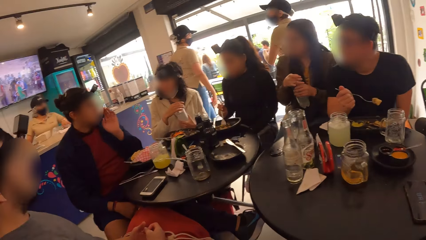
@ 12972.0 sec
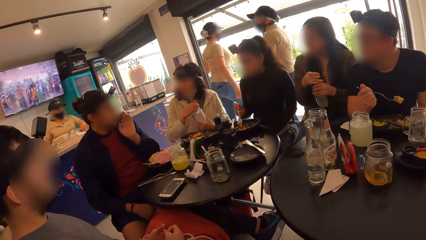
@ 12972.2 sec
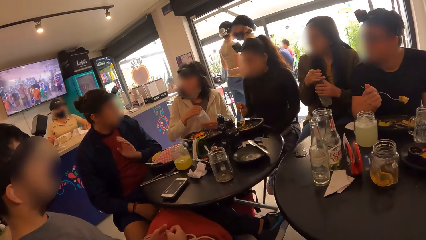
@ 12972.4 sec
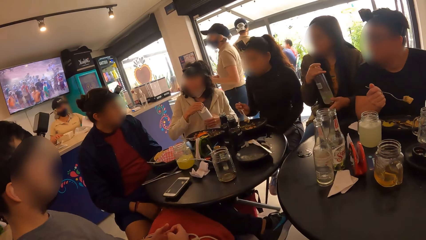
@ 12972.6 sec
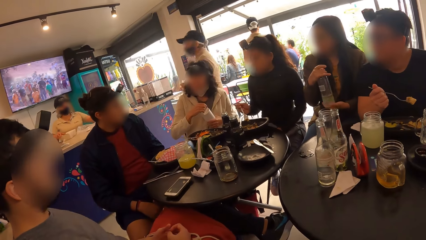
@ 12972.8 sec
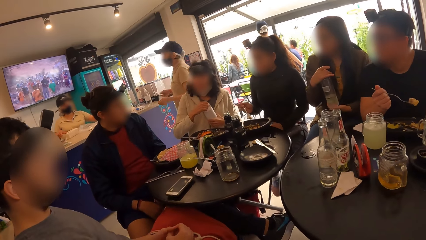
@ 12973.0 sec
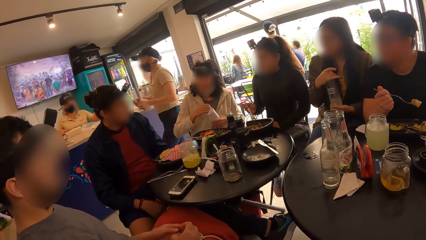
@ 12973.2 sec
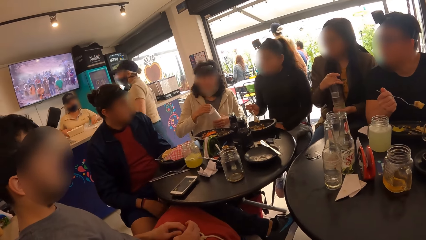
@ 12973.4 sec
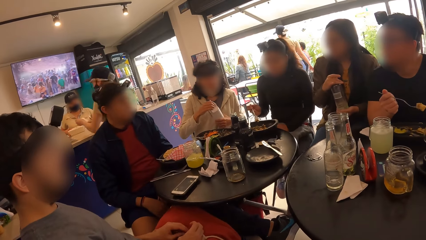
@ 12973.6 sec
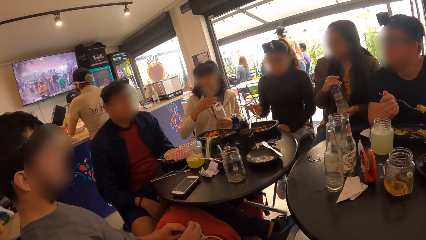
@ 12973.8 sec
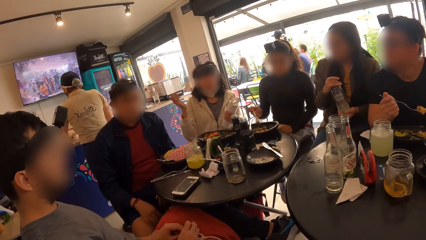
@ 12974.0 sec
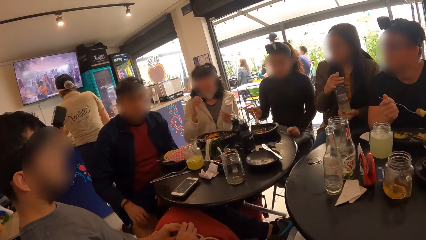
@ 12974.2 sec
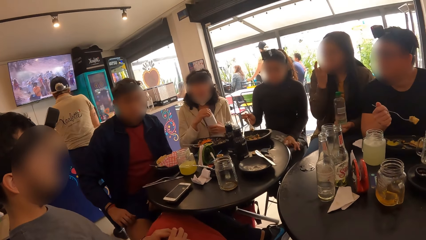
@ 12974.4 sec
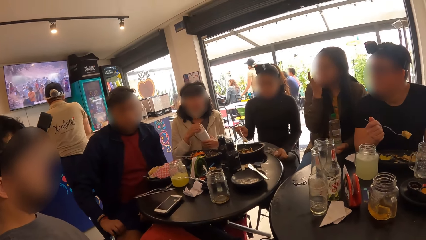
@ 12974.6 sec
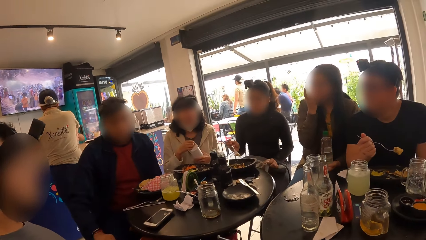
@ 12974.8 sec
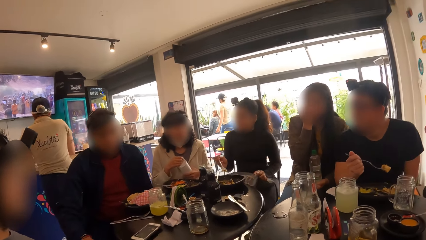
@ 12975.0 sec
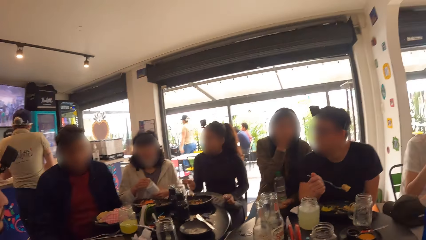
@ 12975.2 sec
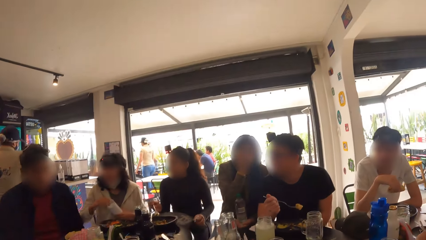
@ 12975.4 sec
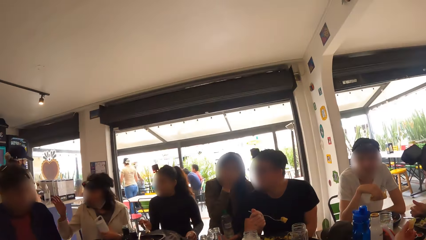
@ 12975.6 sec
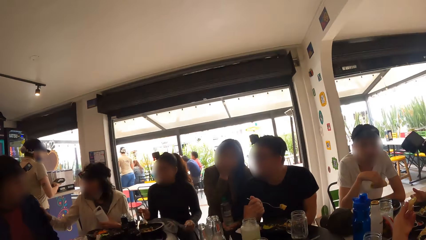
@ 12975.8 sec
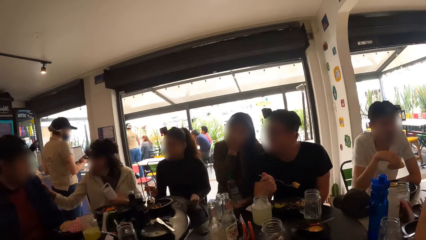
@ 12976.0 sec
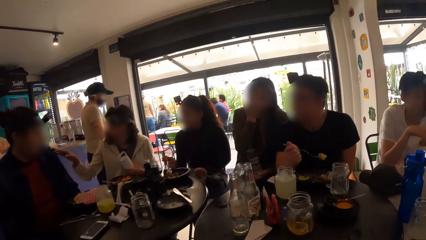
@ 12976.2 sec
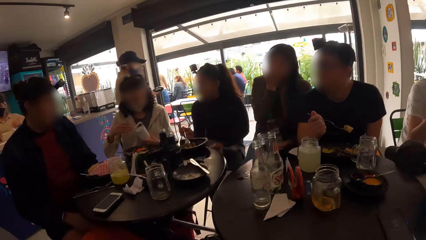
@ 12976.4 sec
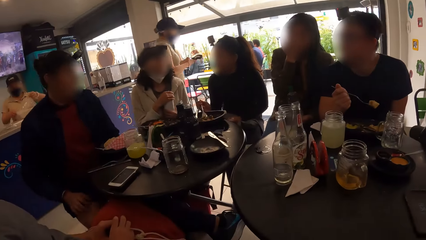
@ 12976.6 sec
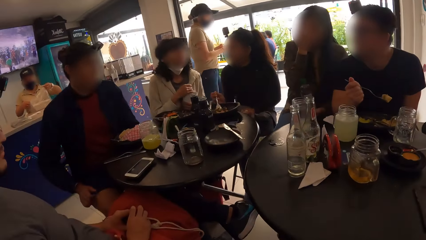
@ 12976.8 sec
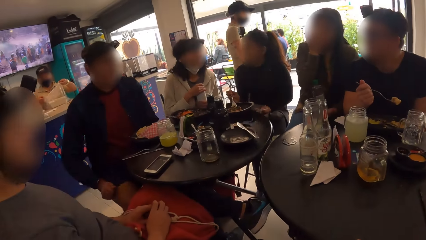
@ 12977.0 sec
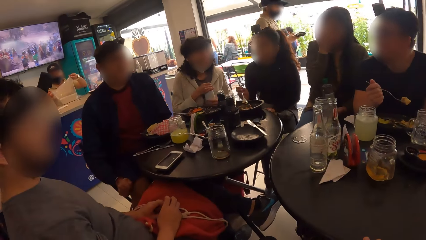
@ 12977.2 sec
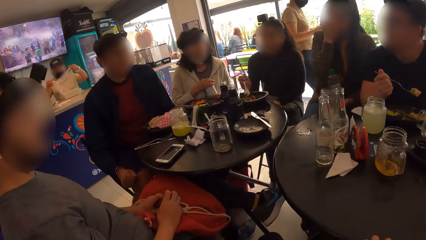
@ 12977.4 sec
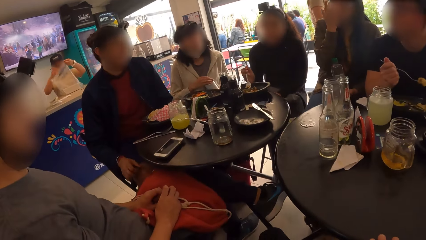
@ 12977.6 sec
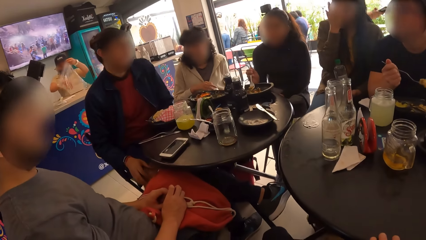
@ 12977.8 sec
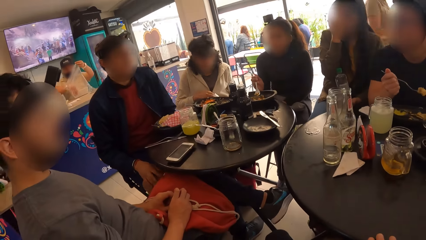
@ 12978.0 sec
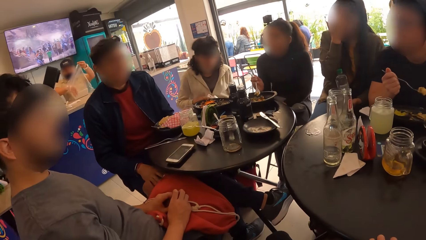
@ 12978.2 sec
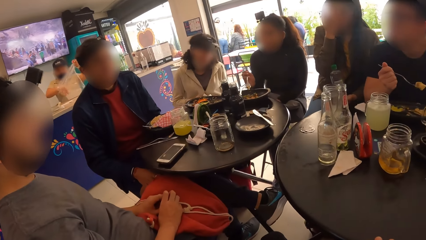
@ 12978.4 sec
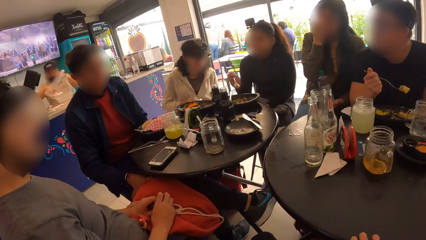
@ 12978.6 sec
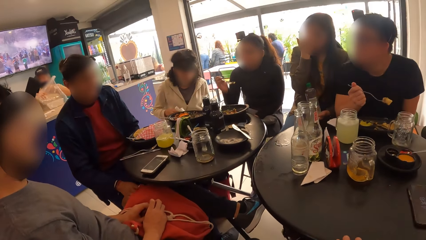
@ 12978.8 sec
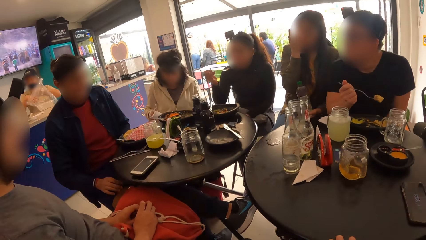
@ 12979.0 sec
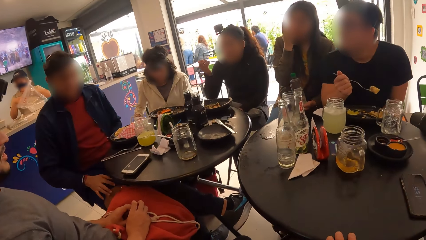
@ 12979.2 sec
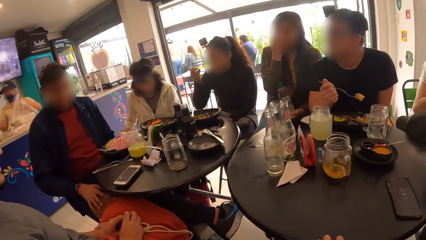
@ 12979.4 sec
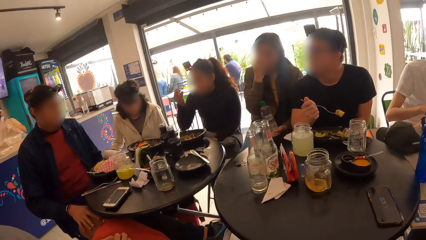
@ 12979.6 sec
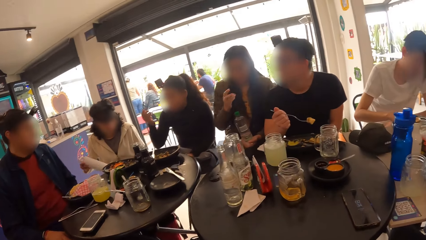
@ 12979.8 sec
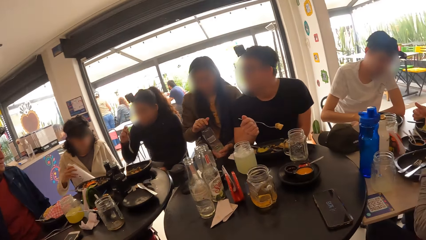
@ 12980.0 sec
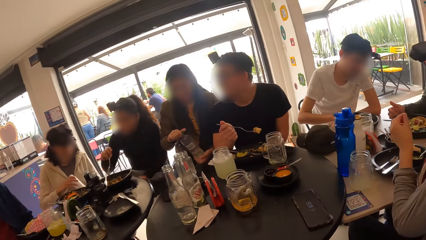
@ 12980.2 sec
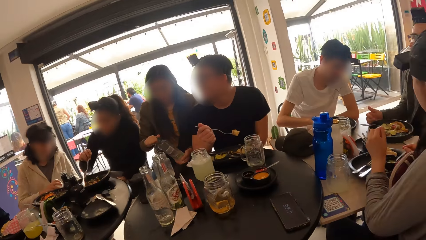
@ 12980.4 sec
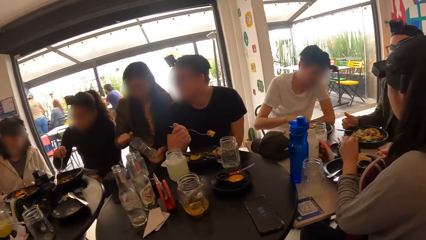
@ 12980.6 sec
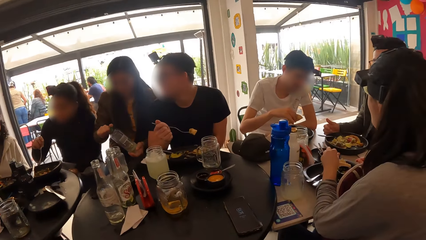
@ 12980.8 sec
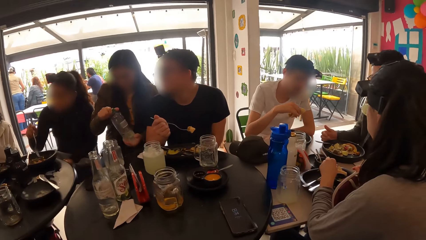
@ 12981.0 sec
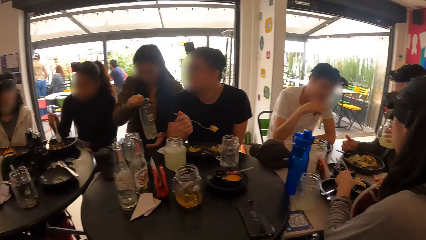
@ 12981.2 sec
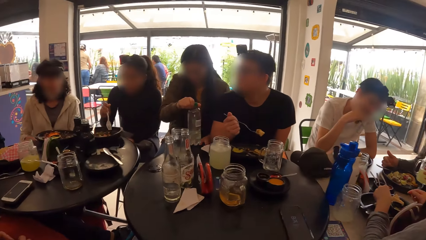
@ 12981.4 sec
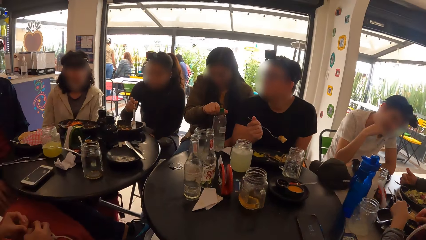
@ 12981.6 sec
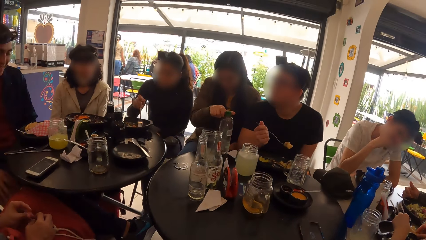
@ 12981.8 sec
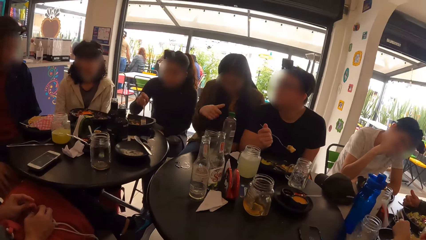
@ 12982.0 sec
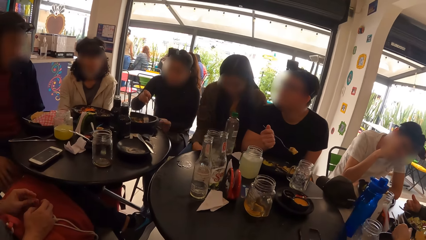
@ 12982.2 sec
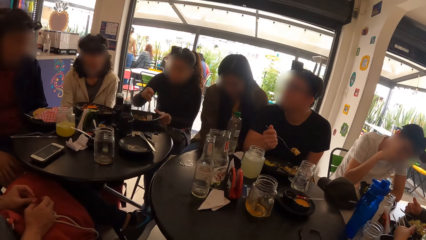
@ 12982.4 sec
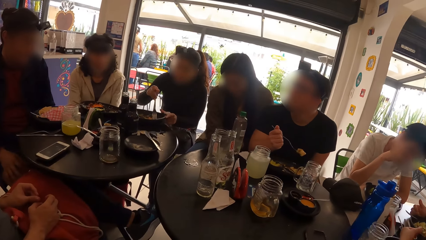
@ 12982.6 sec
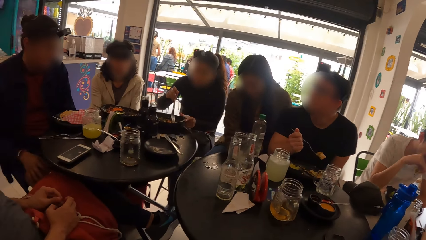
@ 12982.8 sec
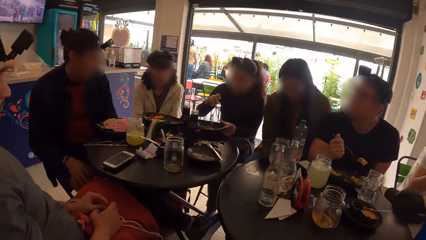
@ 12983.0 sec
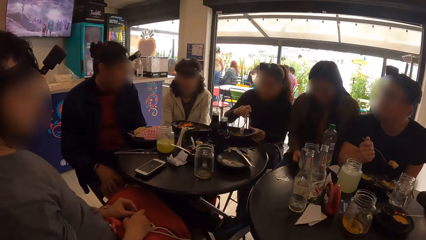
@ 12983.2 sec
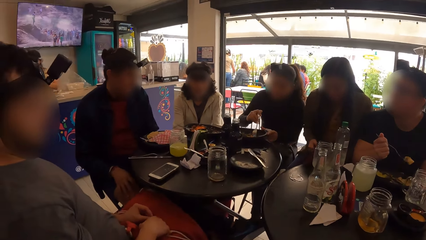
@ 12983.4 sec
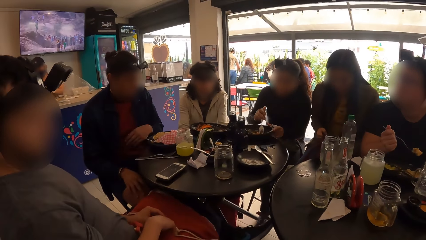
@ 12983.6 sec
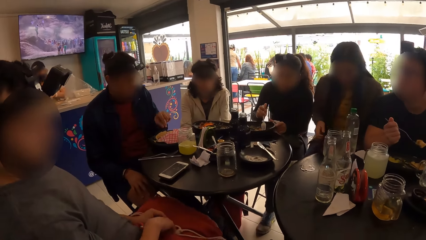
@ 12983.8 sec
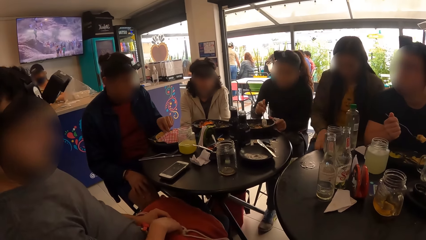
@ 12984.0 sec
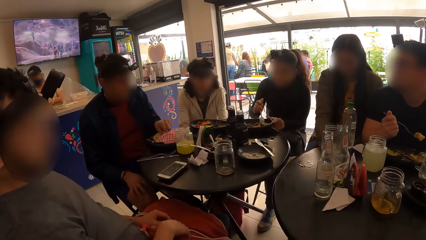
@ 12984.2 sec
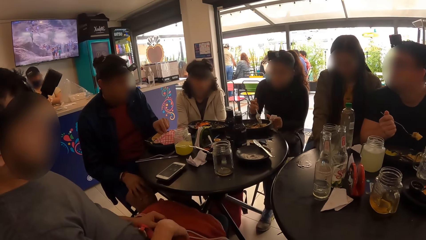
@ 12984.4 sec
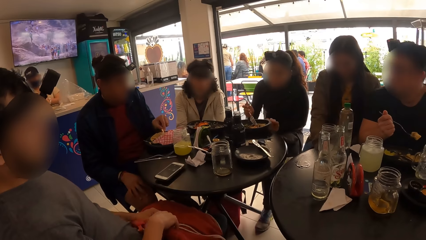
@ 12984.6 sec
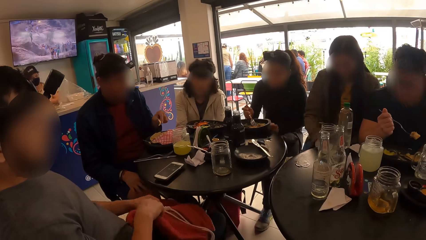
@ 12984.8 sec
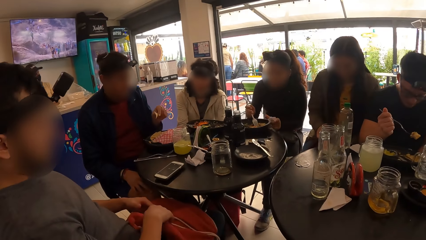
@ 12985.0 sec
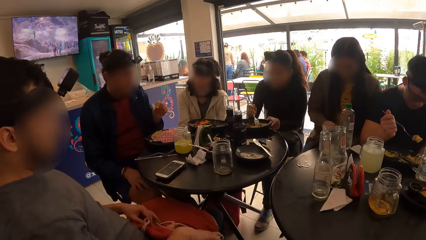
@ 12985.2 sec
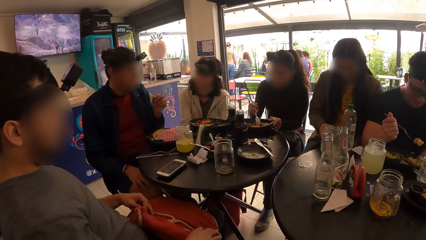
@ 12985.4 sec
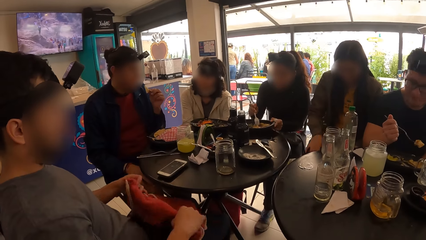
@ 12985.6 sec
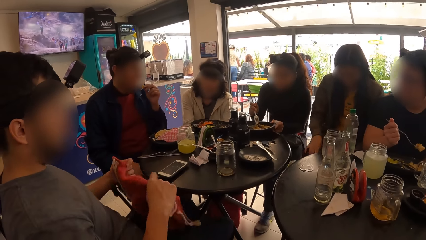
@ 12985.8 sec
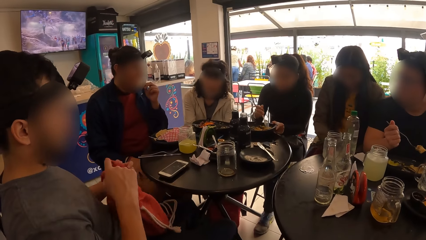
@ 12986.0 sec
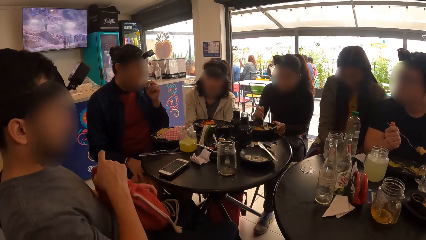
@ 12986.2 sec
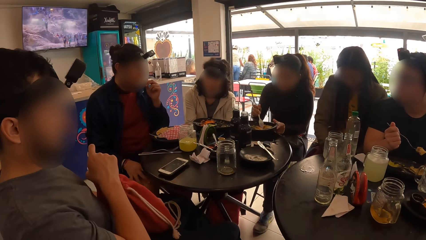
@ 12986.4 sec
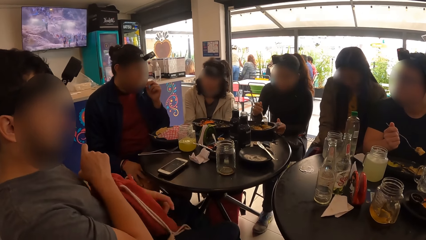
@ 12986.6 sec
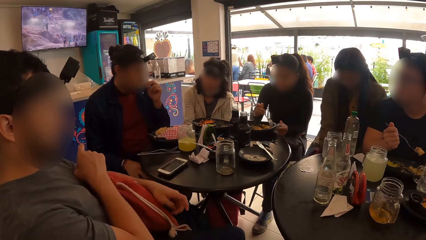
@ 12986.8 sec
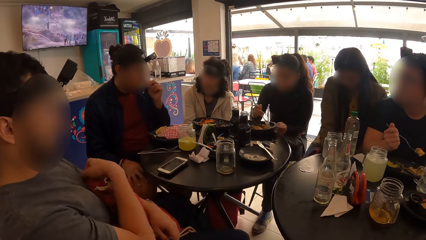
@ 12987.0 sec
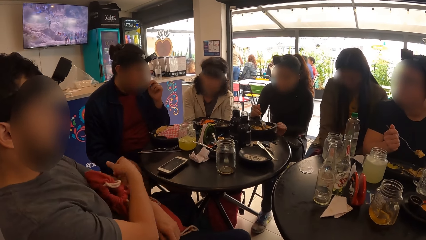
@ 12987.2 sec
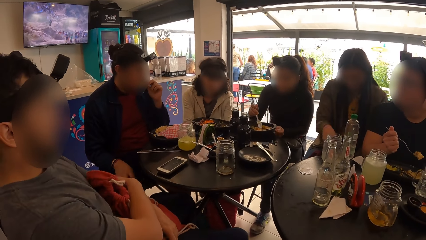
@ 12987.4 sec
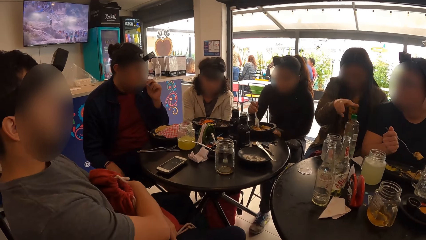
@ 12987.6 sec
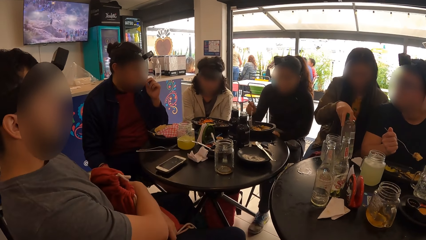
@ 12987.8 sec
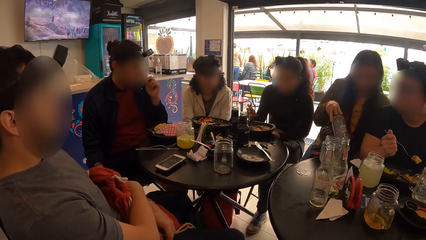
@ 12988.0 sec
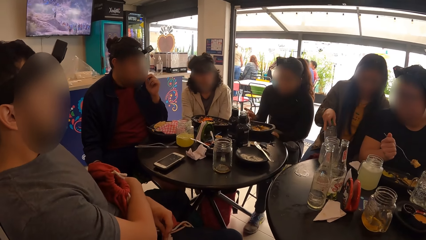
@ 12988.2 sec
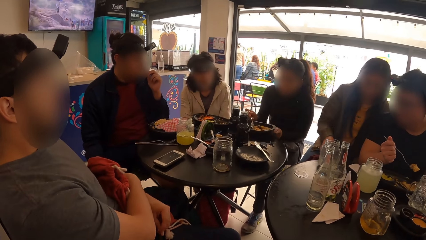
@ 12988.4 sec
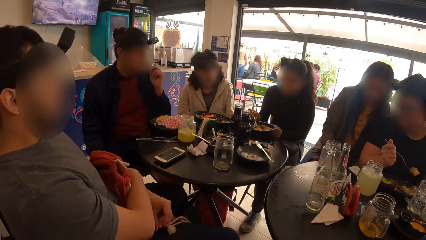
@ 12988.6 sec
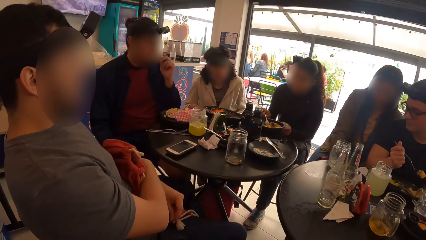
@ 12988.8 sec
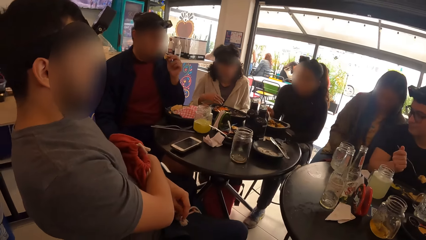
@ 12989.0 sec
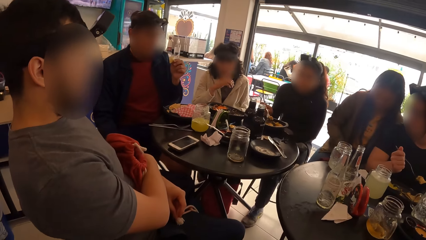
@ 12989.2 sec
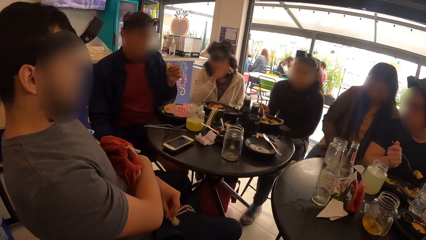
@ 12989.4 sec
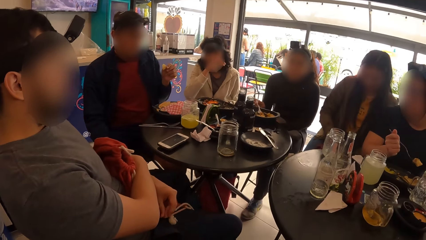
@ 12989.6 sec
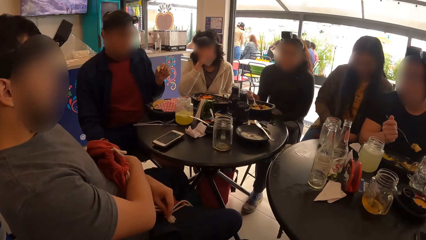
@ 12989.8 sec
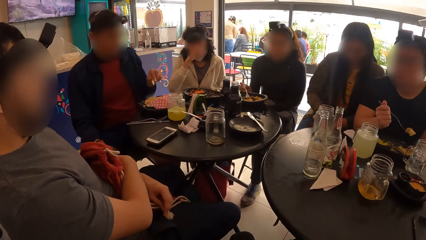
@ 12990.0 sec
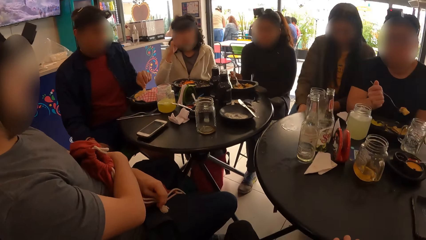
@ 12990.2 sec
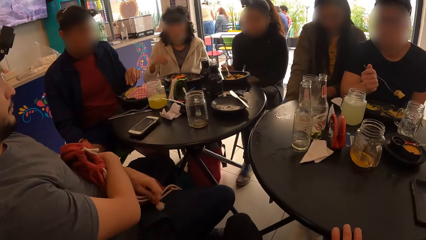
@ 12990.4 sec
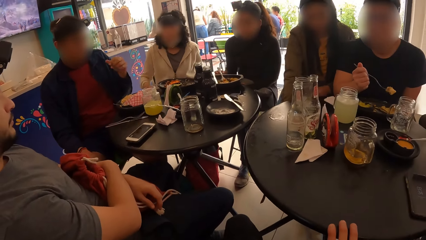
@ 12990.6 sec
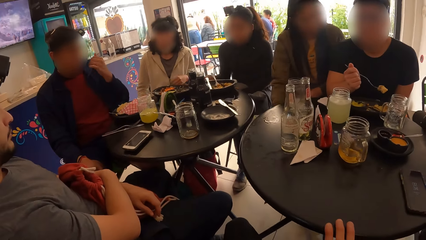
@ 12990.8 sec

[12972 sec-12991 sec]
A woman tightens the cover of the plastic bottle in her left hand with her right hand. Another woman touches her face with her right hand. A third woman places her right hand on a man's shoulder and holds her water bottle with her right hand. She puts the water bottle inside her bag with her right hand. The first woman places the water bottle on the table with her right hand. She picks up her bag from the floor with her hands. She picks up the water bottle from the table with her right hand. The third woman puts the water bottle into her bag with her right hand.
